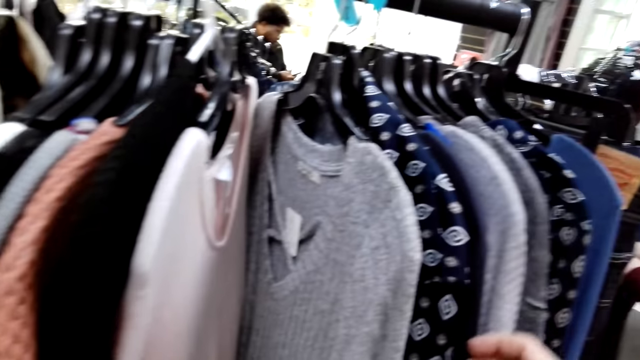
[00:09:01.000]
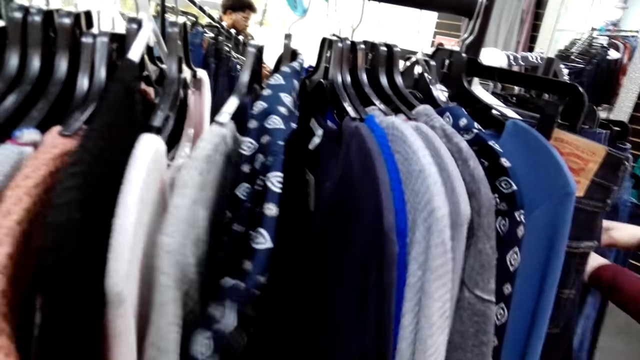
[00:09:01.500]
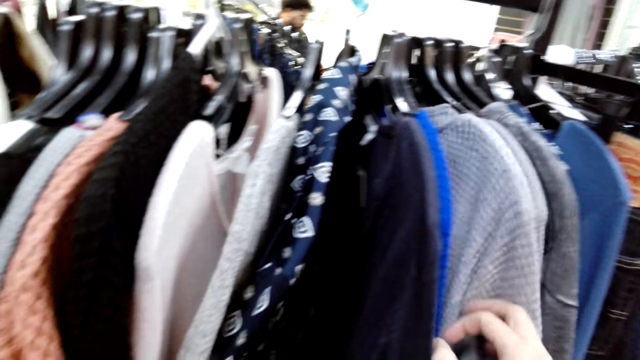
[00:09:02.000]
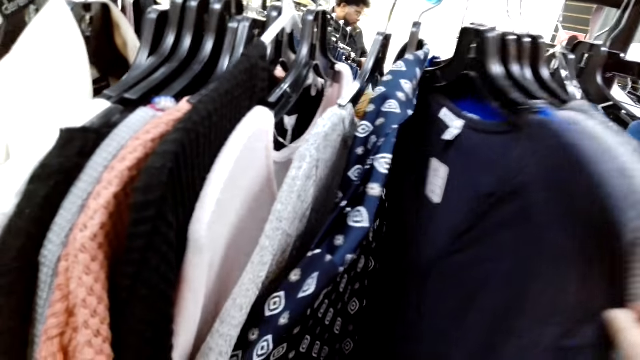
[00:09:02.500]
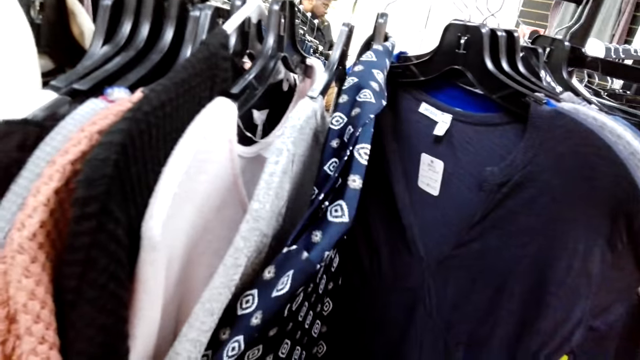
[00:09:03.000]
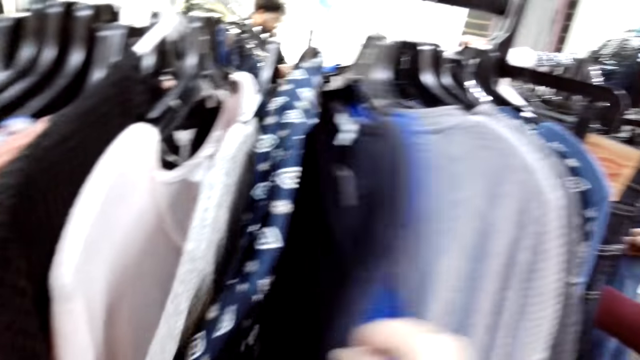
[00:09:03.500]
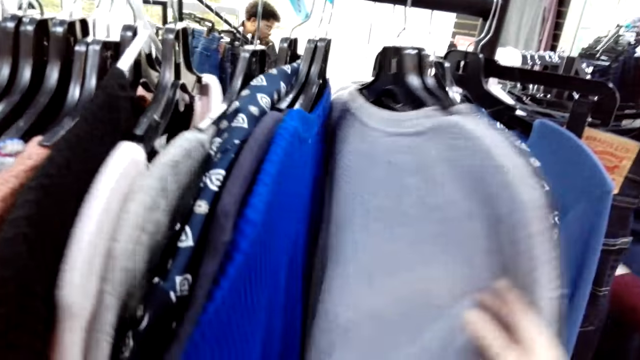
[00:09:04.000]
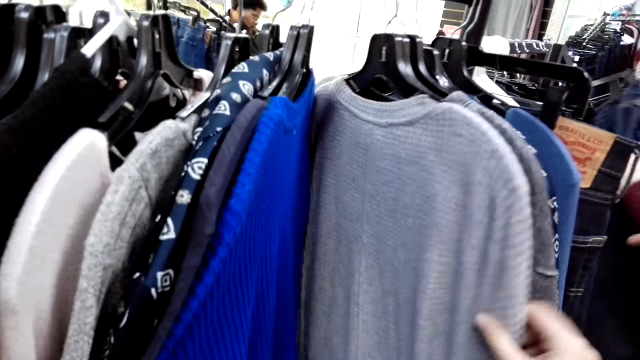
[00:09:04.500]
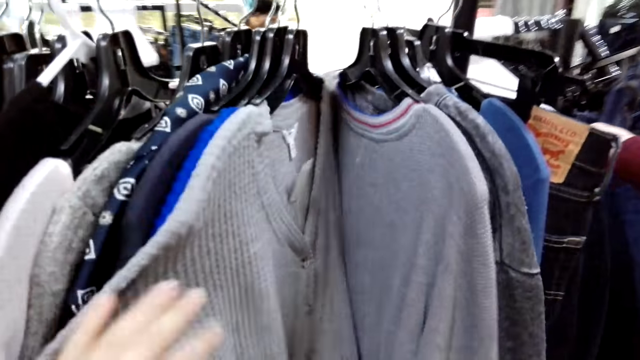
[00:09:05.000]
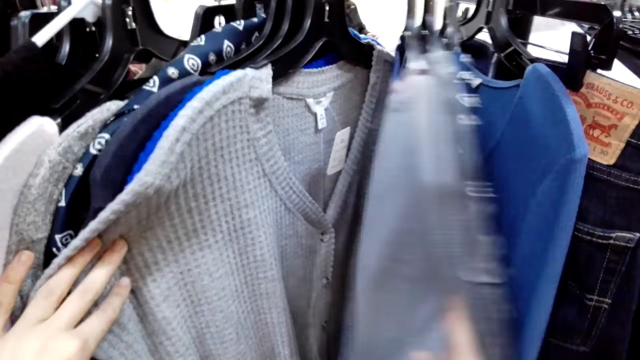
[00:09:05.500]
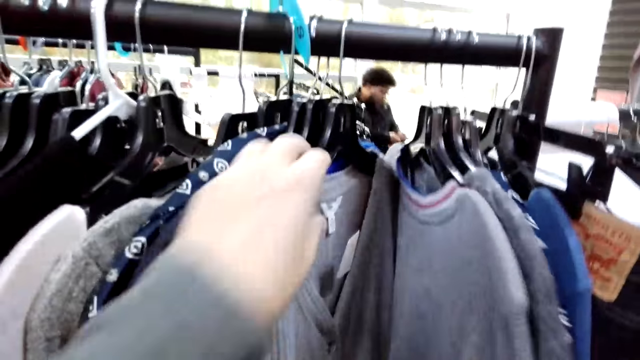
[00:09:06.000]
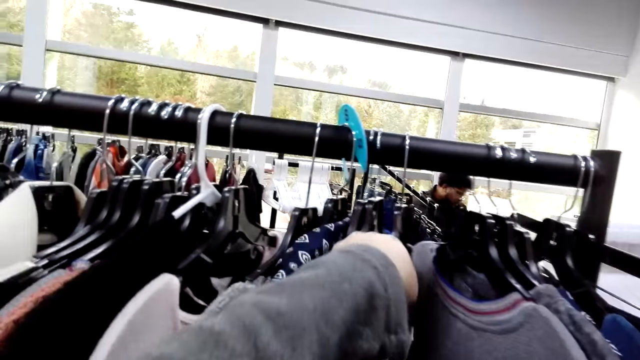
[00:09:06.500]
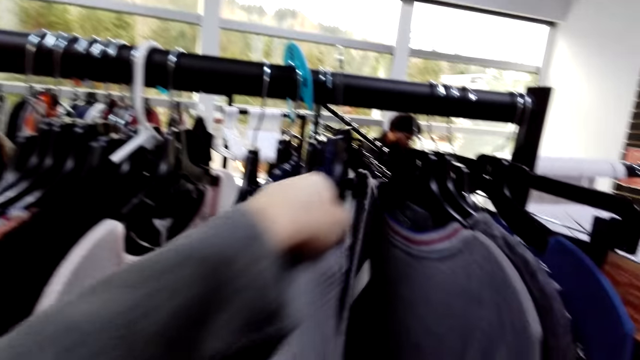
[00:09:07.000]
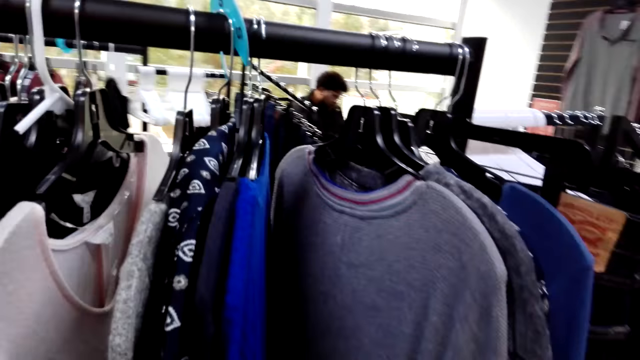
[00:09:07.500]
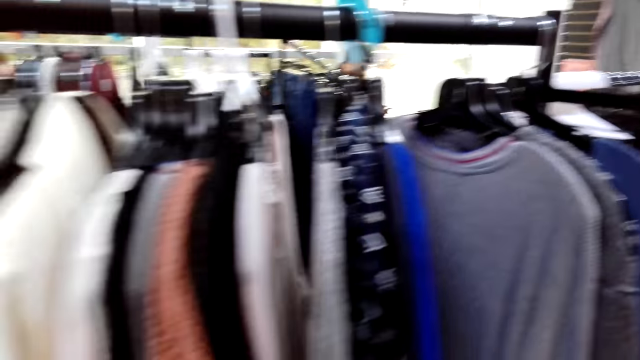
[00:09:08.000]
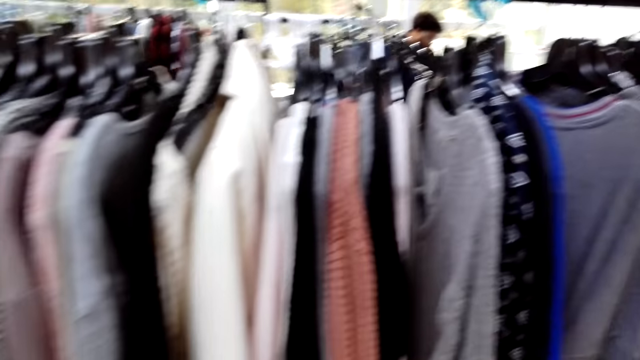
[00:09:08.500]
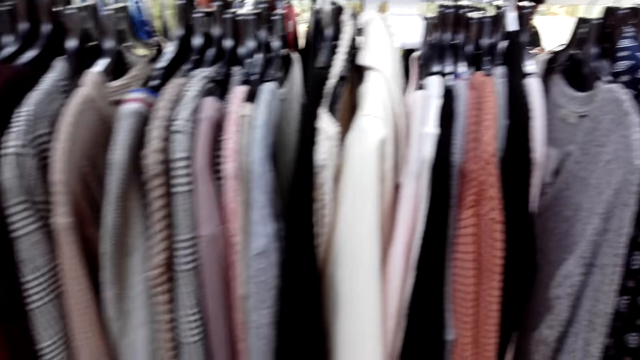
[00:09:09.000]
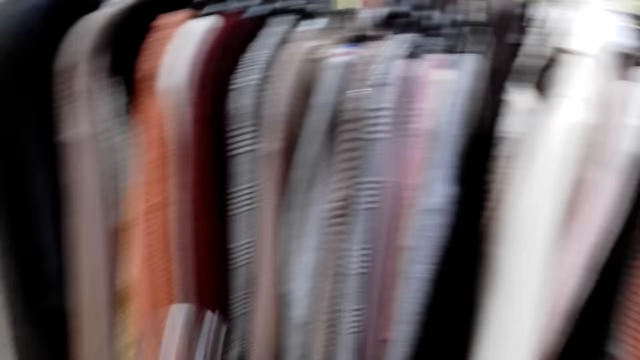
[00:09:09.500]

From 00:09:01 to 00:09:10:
The camera wearer touches the clothes. They look at the clothes. They touch the clothes. They remove a sweatshirt from the rack stock. They move beside the closet.

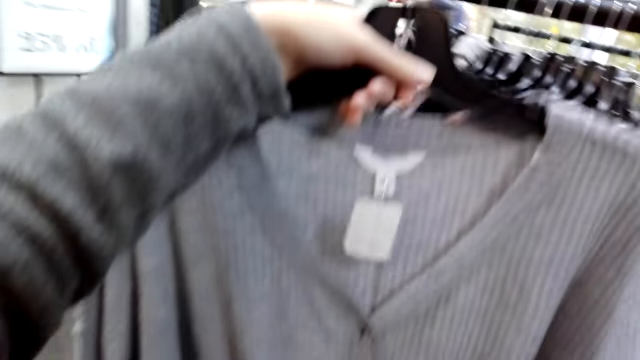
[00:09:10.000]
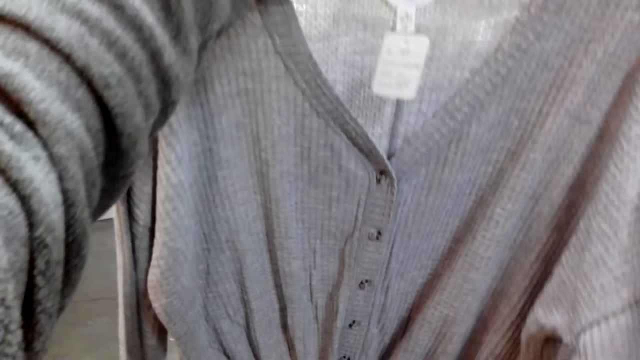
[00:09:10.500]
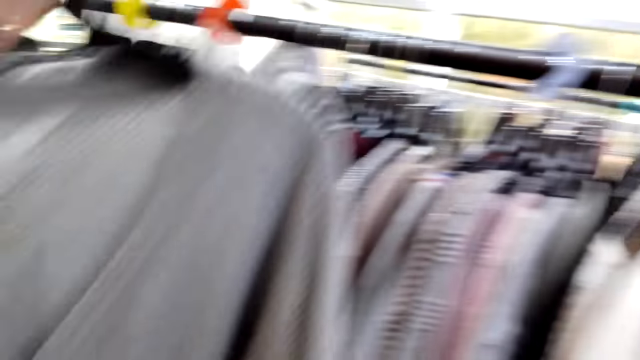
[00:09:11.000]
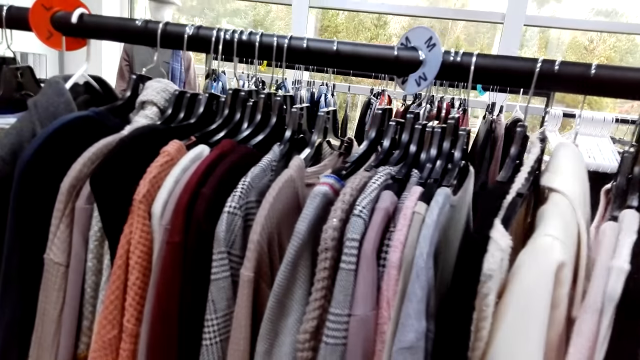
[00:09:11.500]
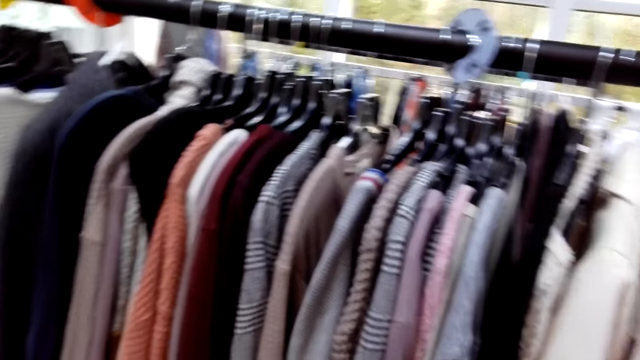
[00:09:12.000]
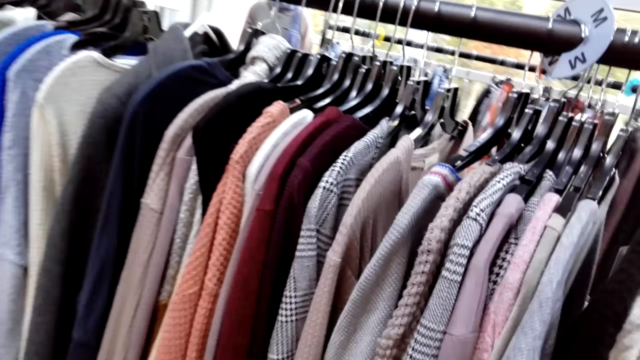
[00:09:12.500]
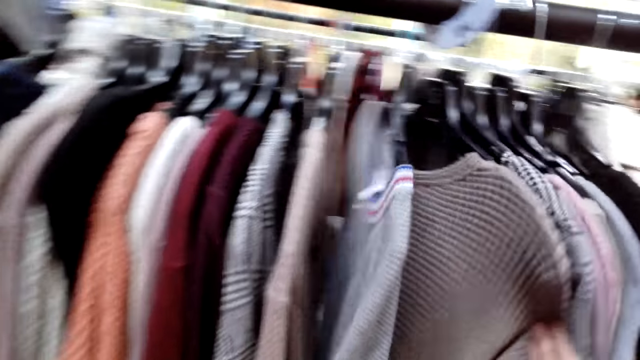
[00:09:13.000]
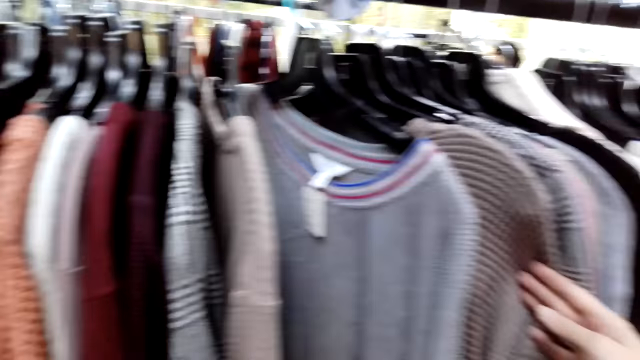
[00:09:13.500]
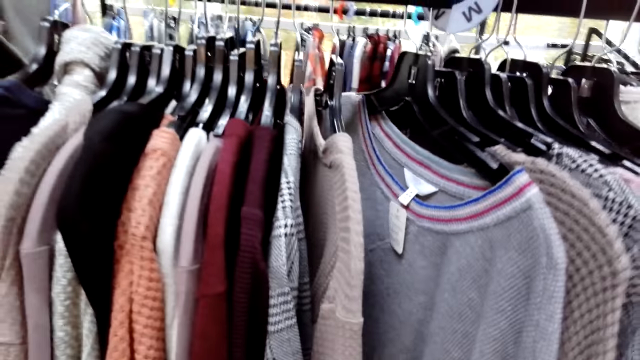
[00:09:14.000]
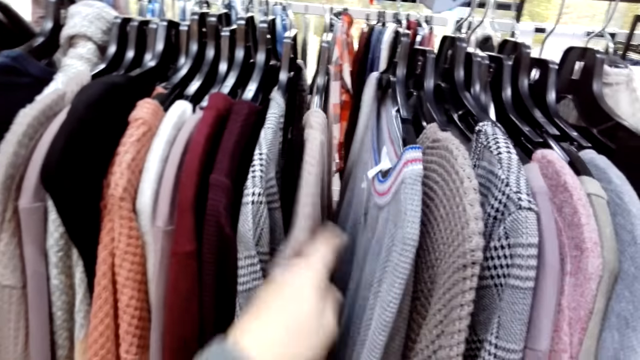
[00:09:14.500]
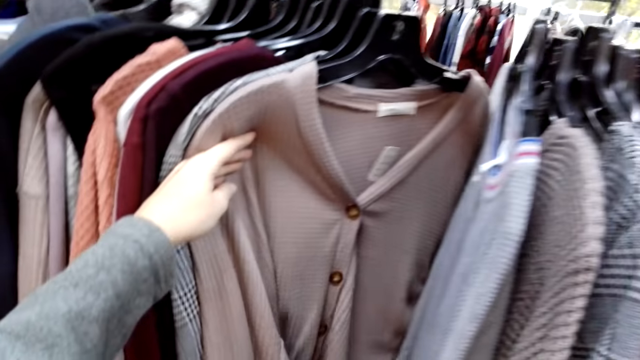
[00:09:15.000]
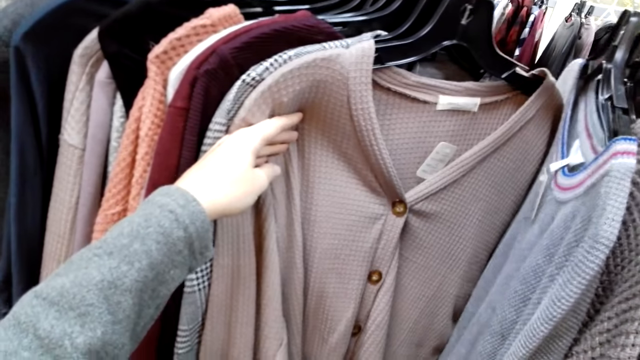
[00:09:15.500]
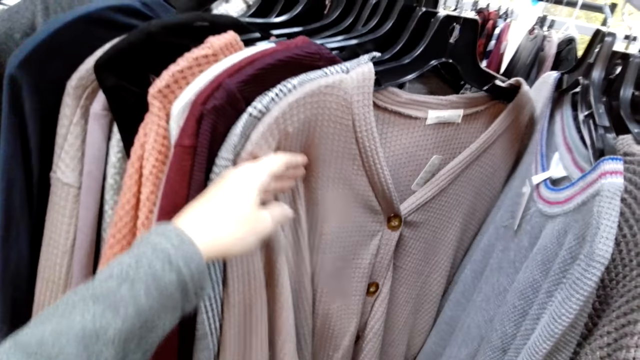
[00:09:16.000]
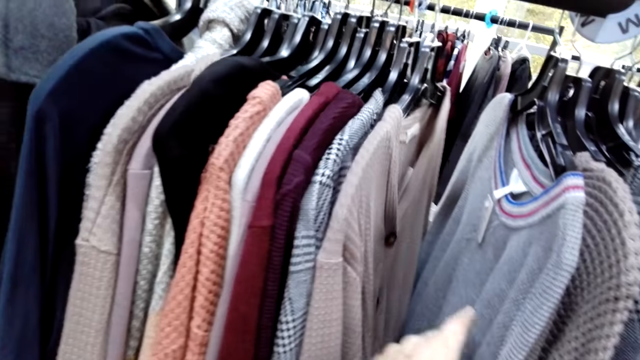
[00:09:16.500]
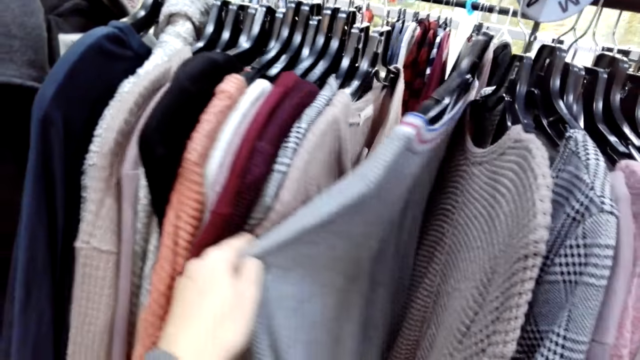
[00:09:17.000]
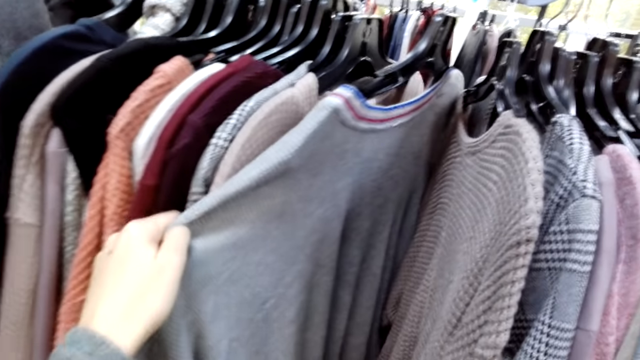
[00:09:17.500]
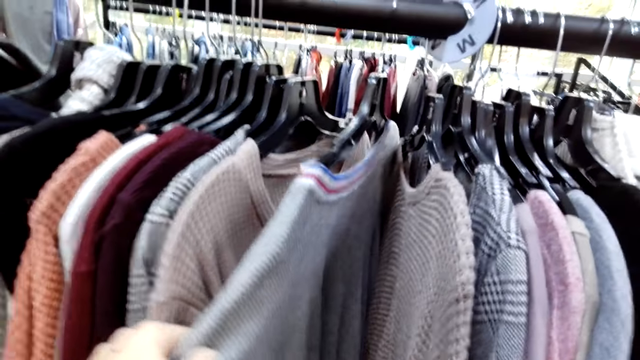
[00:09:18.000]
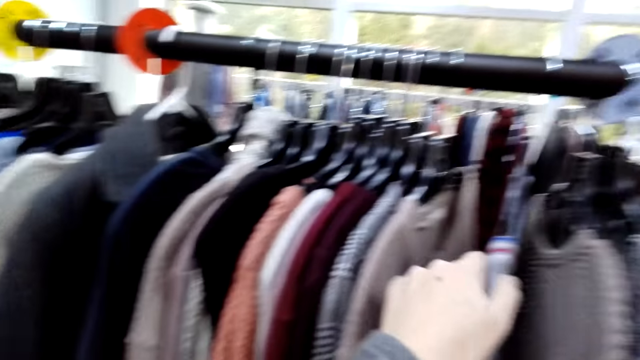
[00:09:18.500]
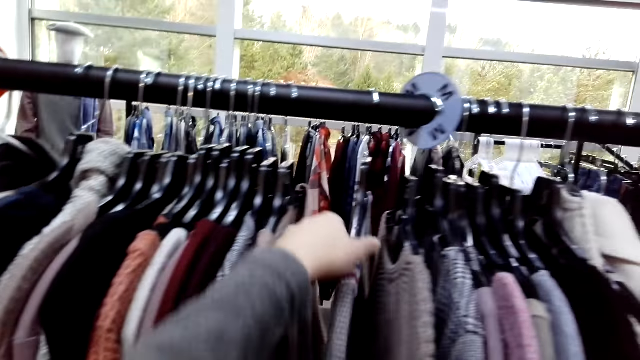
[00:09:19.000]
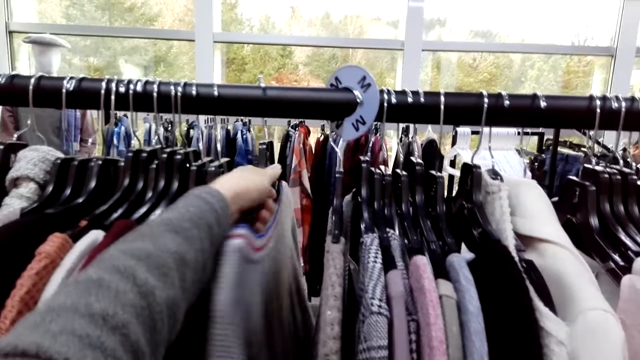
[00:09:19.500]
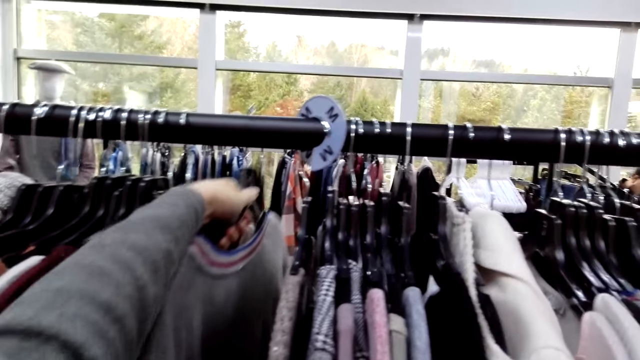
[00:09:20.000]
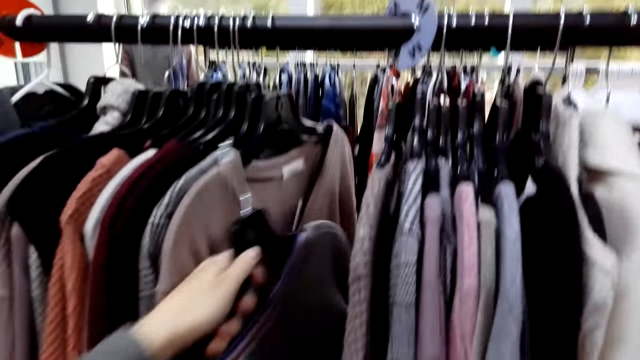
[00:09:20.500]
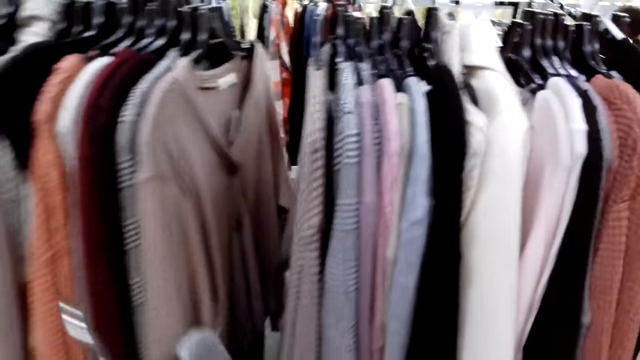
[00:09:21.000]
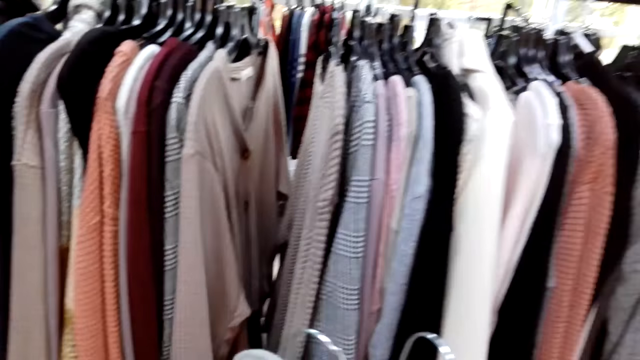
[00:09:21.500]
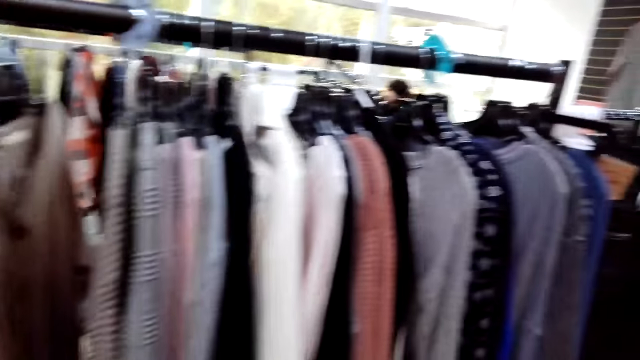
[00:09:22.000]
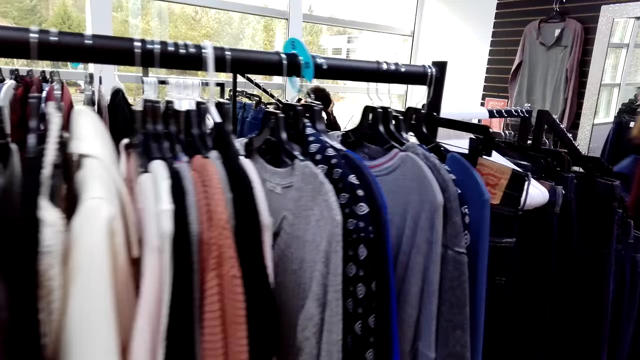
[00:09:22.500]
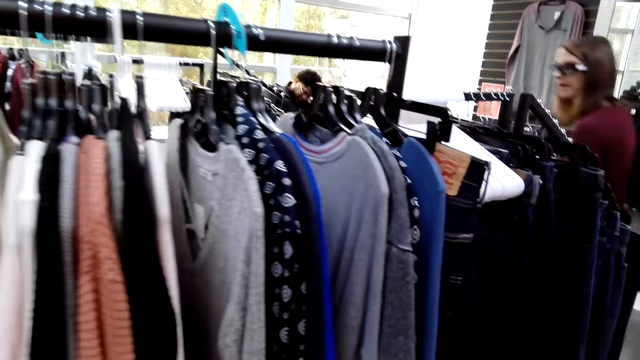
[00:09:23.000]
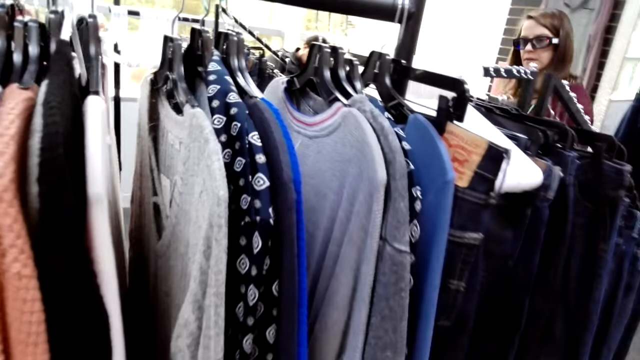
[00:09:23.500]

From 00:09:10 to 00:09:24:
The camera wearer lifts the cloth and lowers the cloth. They look at the sweatshirt. They look at the clothes. They move the clothes. They look at the clothes. They touch the clothes. They look at the clothes. They take a cloth. They move beside the closet.
